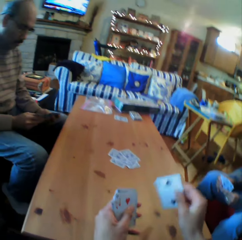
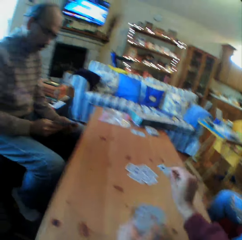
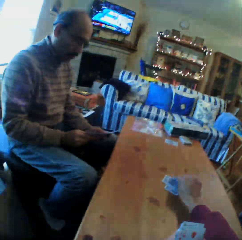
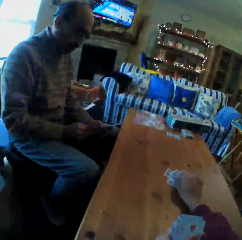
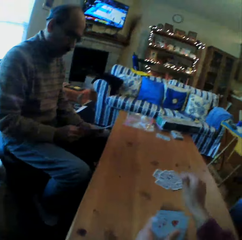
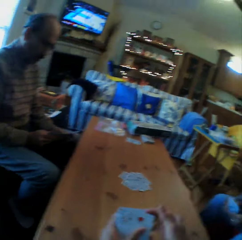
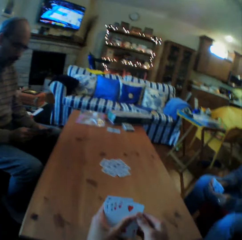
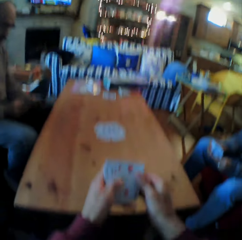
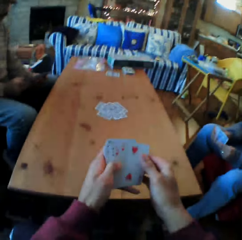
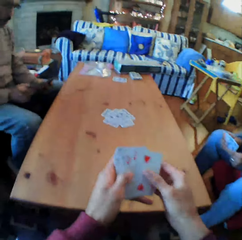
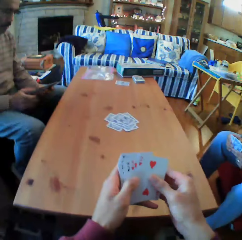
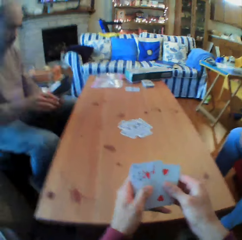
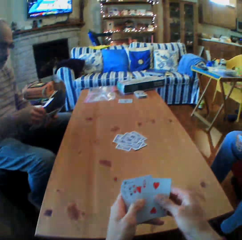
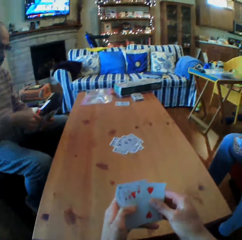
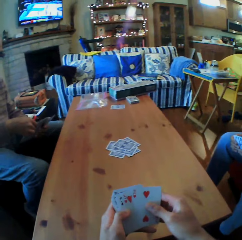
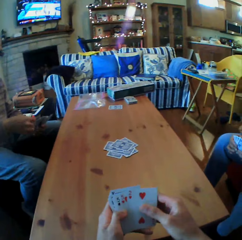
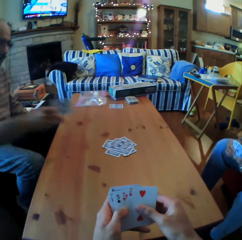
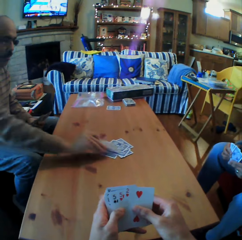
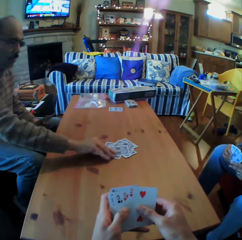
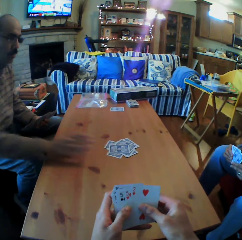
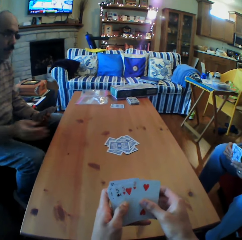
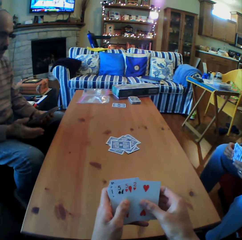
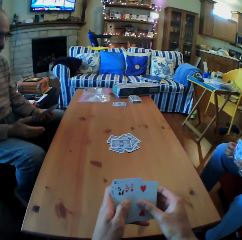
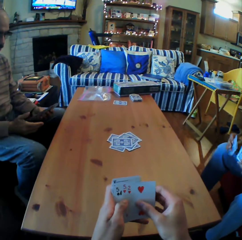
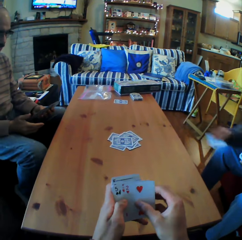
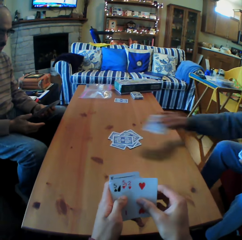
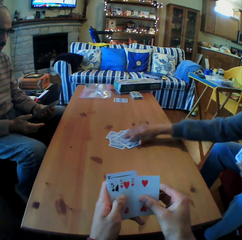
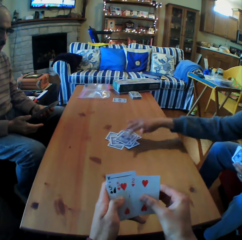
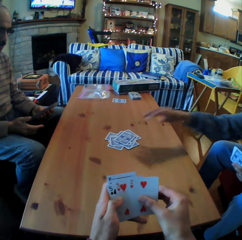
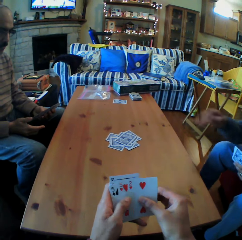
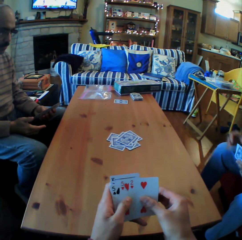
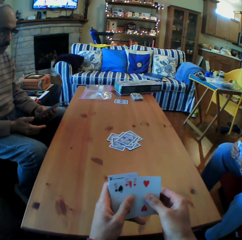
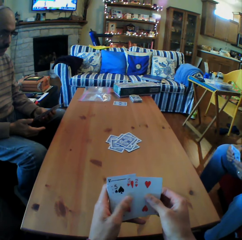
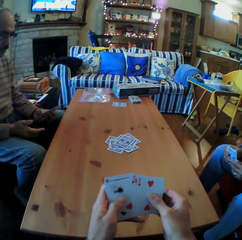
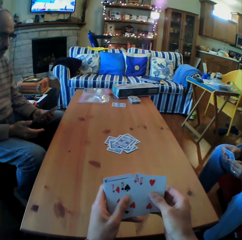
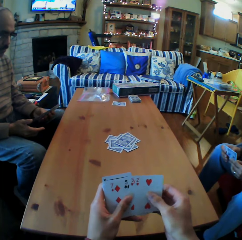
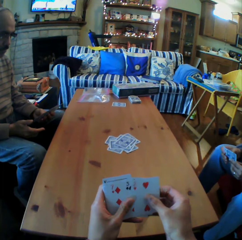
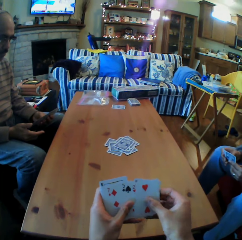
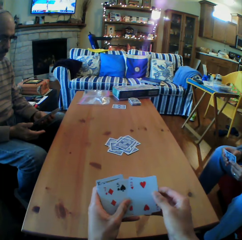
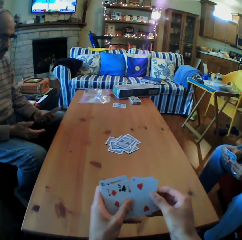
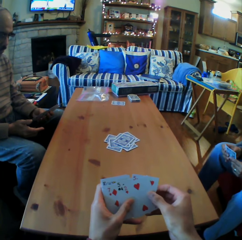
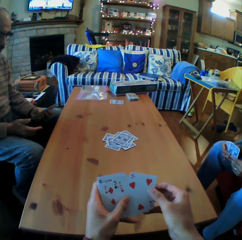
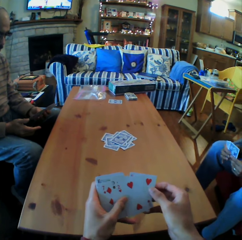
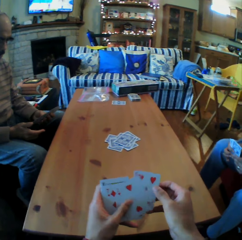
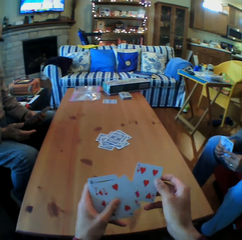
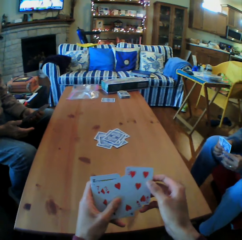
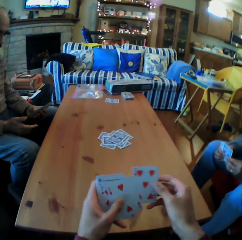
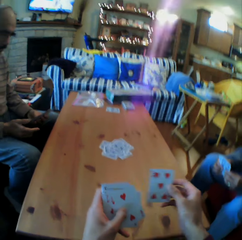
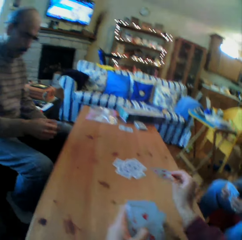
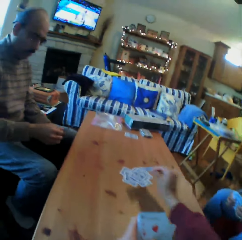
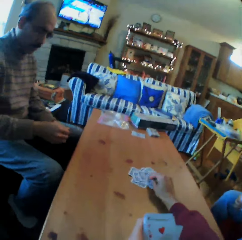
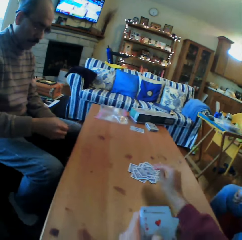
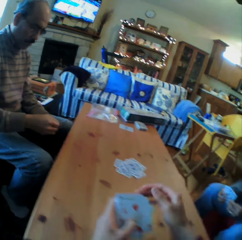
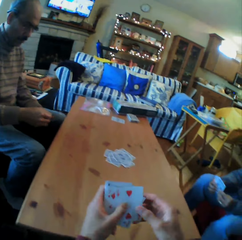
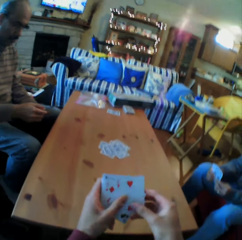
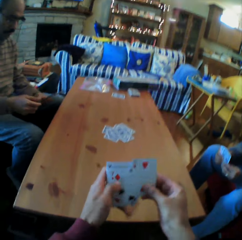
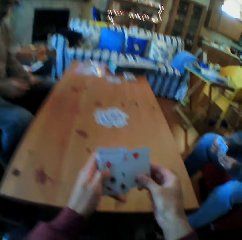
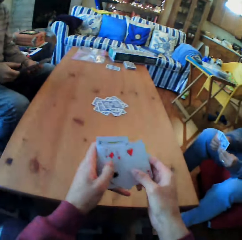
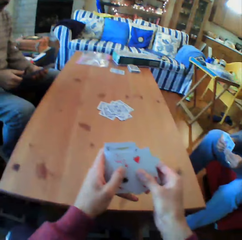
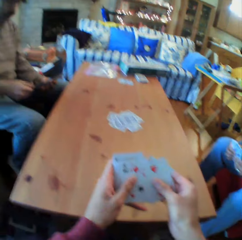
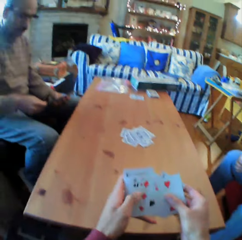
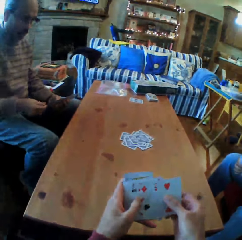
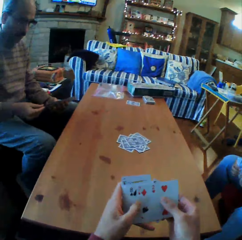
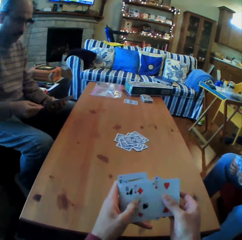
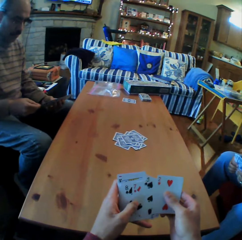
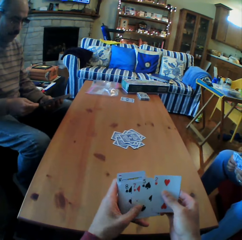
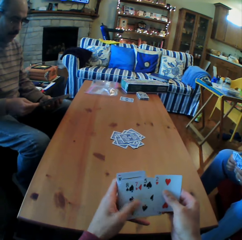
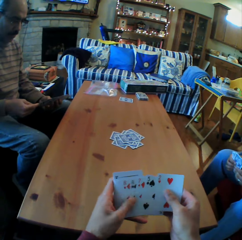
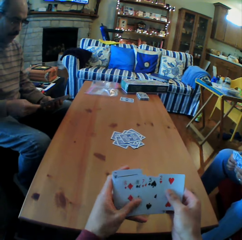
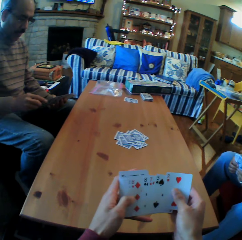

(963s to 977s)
The camera wearer puts the cards on the table. A man puts the cards on the table. A woman puts the cards on the table. The camera wearer looks at the cards. They put the cards on the table. They look at the cards.

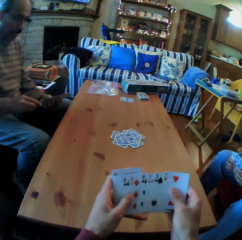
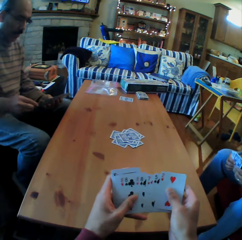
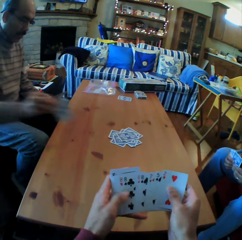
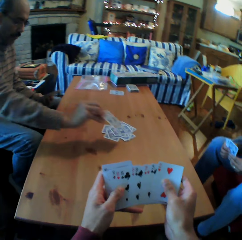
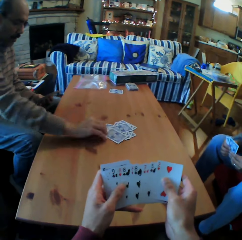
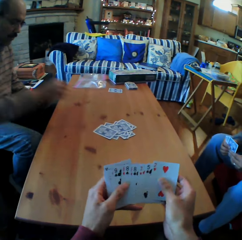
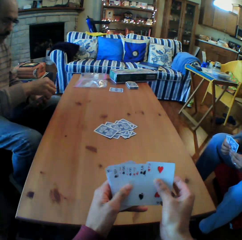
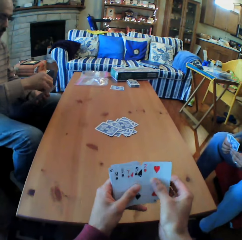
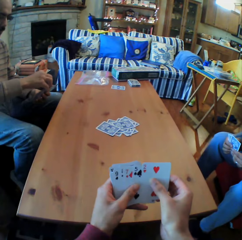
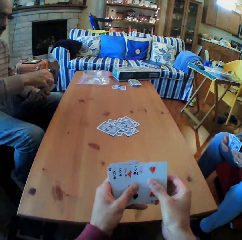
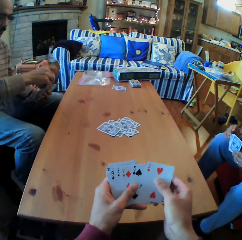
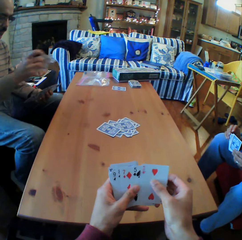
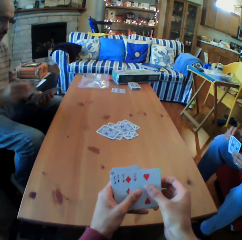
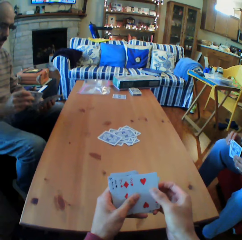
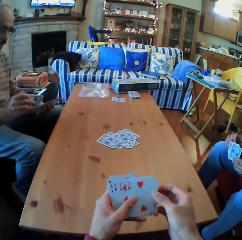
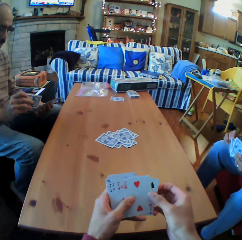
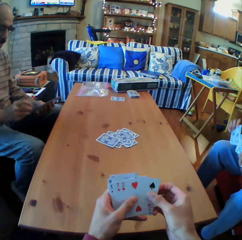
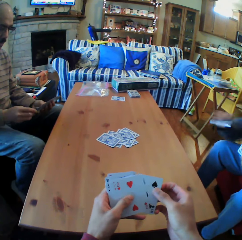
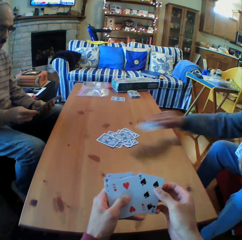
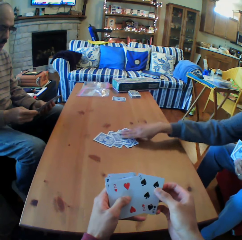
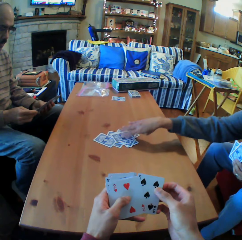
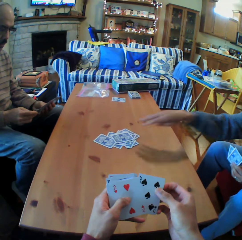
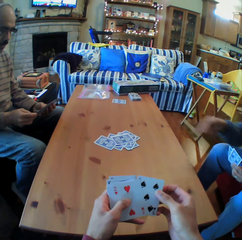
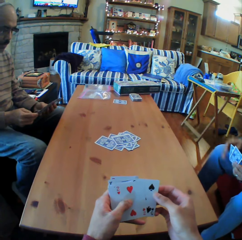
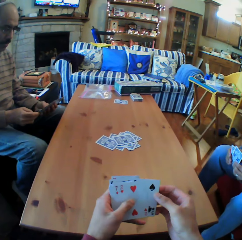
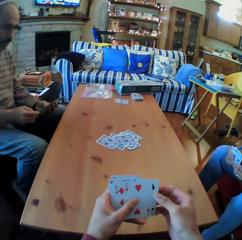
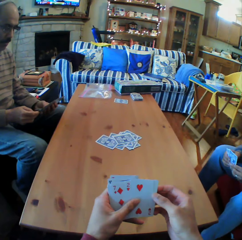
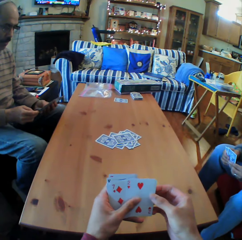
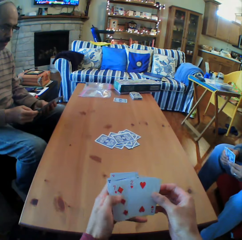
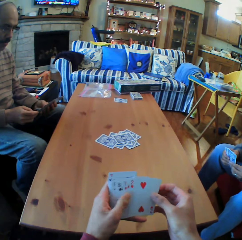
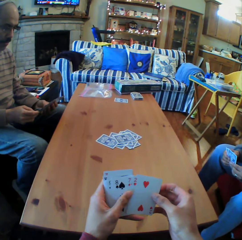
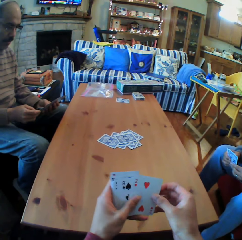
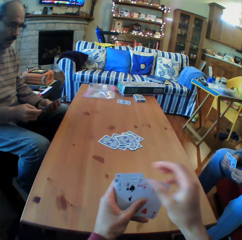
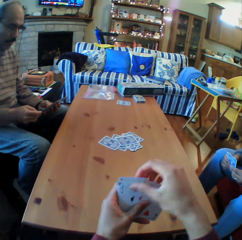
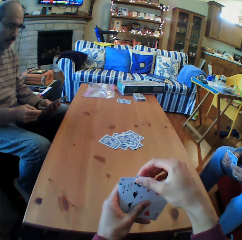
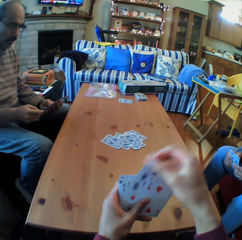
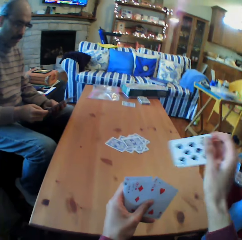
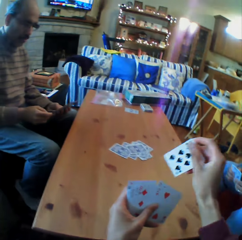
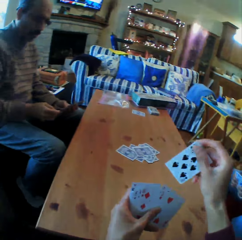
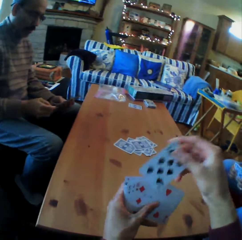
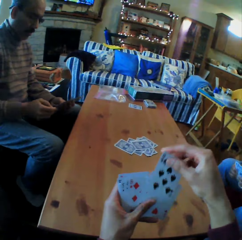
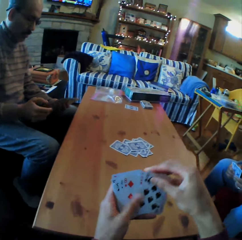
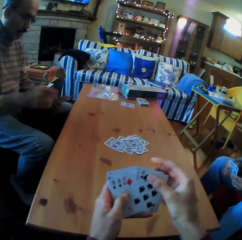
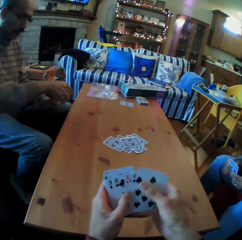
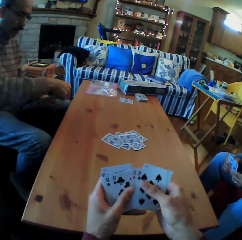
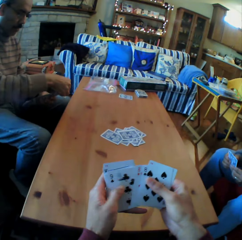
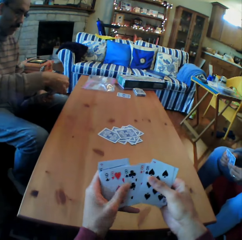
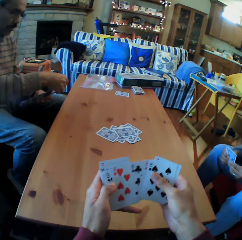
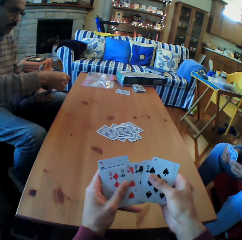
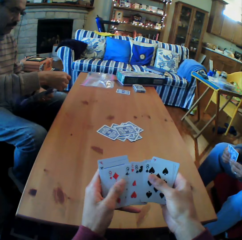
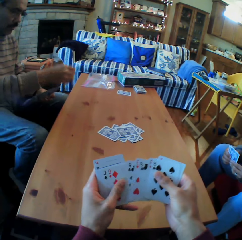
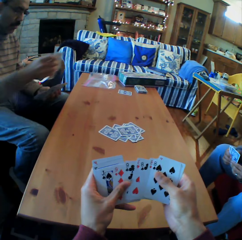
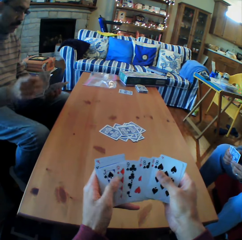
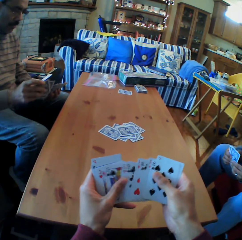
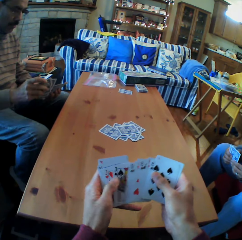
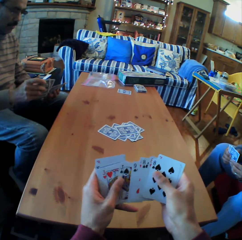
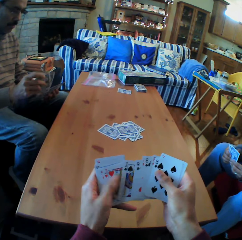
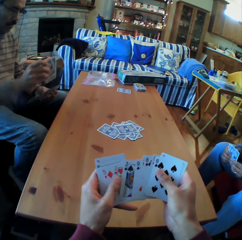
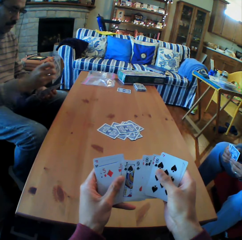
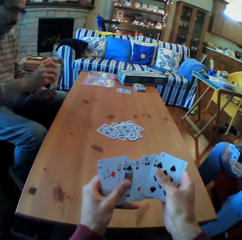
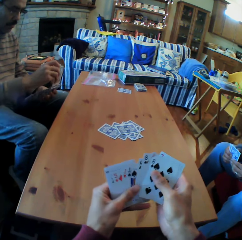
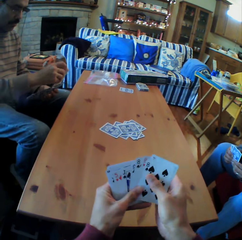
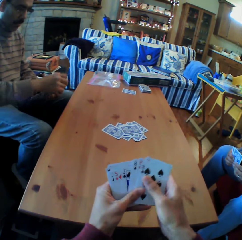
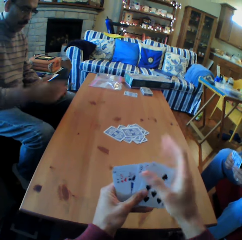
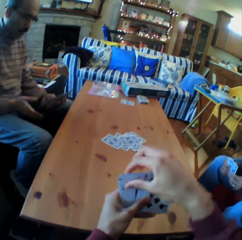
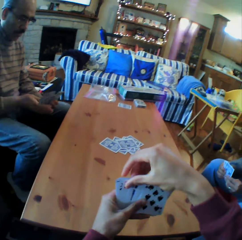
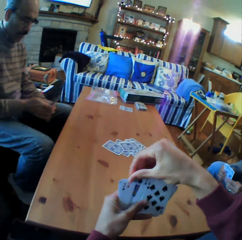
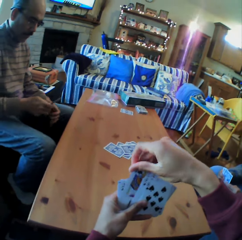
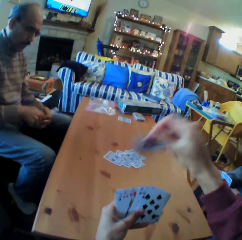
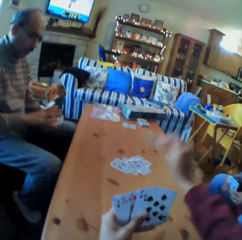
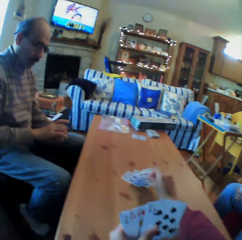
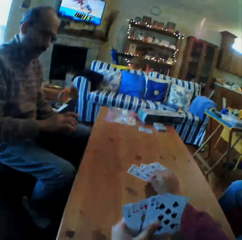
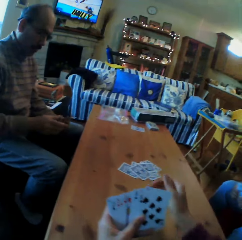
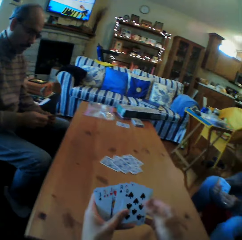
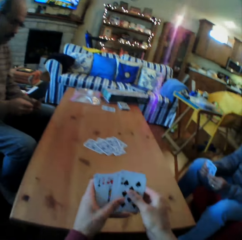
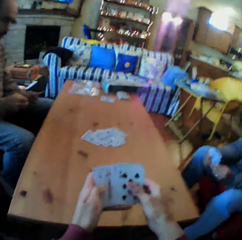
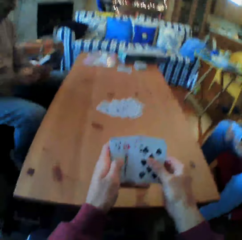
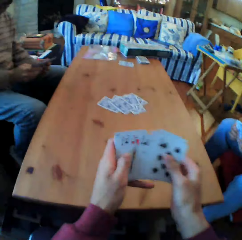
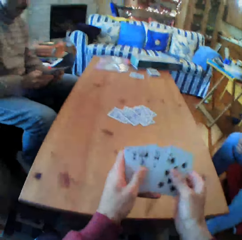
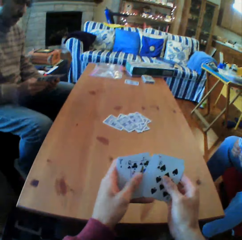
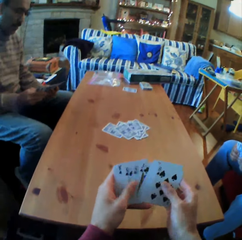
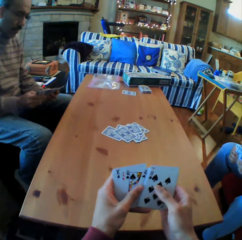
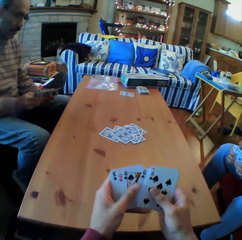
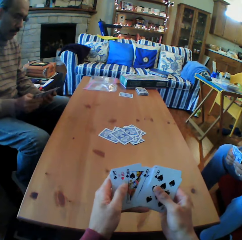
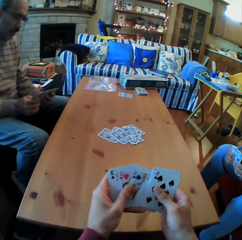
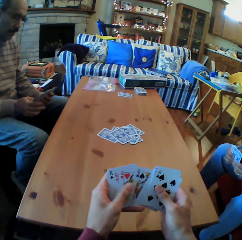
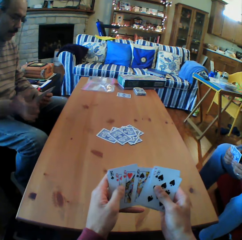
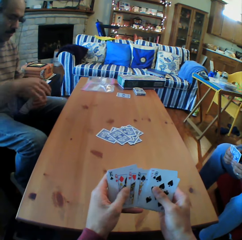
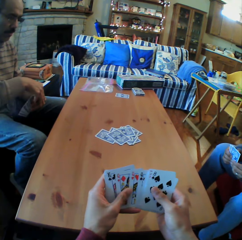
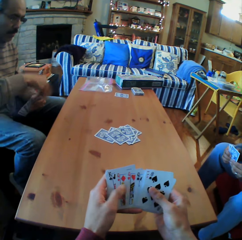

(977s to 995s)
A man puts the cards on the table. The camera wearer looks at the cards. A woman puts the cards on the table. The camera wearer looks at the cards. They put the cards on the table.
